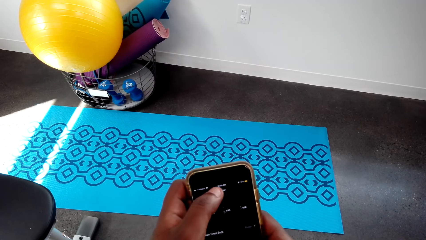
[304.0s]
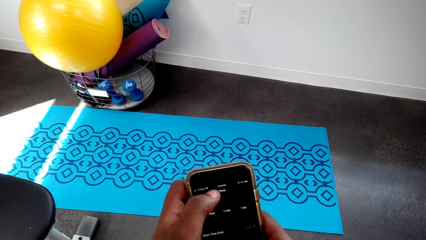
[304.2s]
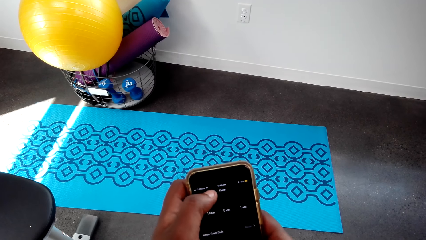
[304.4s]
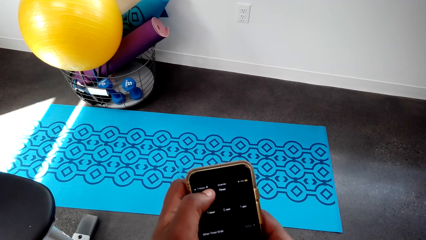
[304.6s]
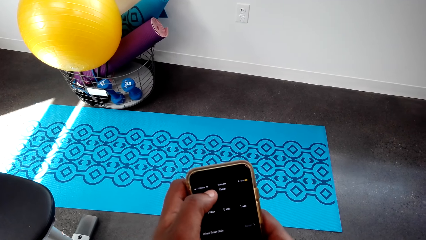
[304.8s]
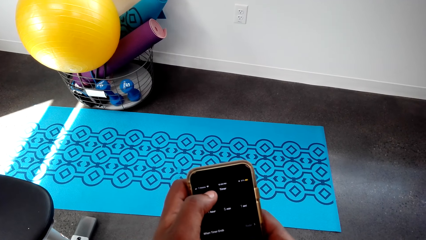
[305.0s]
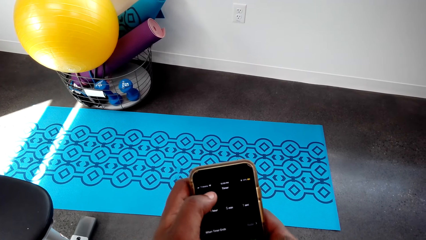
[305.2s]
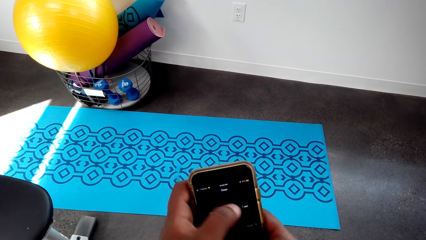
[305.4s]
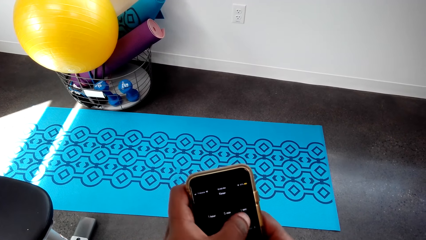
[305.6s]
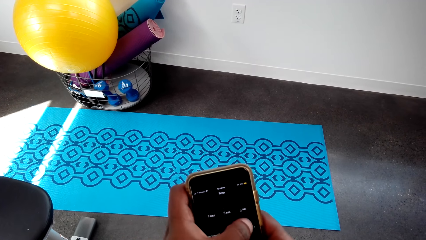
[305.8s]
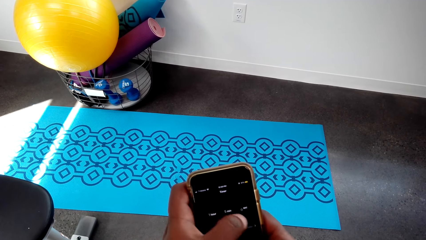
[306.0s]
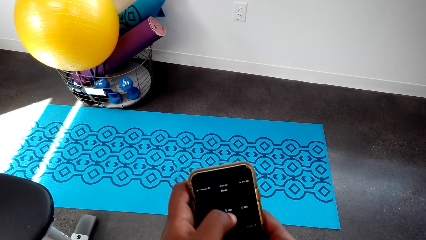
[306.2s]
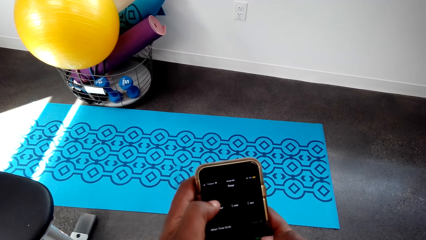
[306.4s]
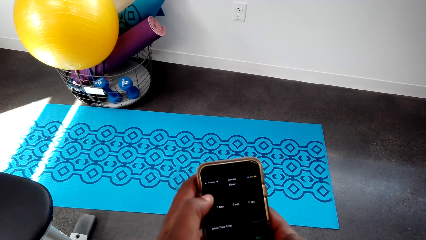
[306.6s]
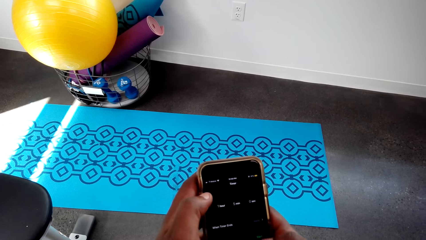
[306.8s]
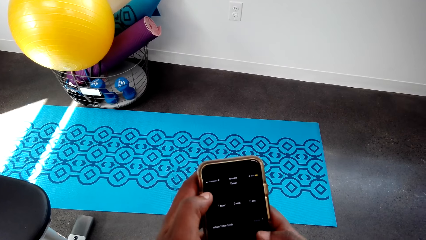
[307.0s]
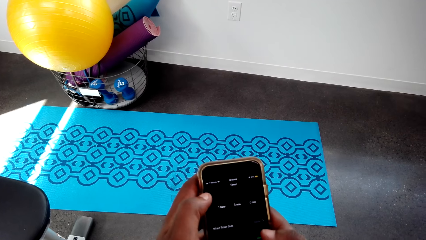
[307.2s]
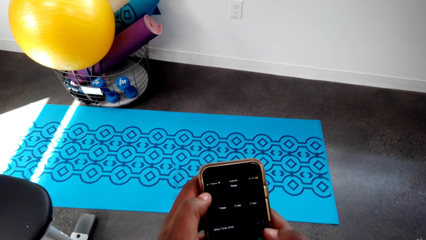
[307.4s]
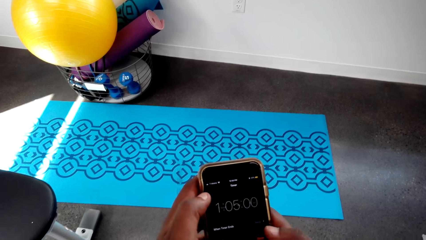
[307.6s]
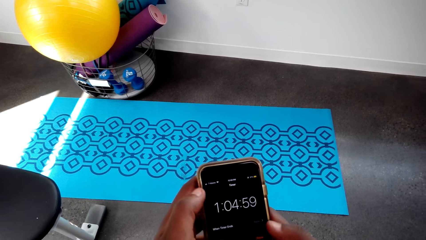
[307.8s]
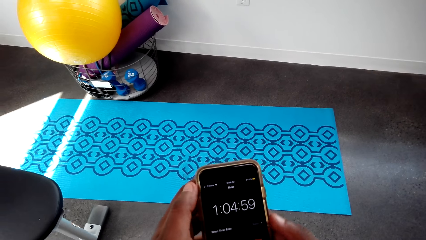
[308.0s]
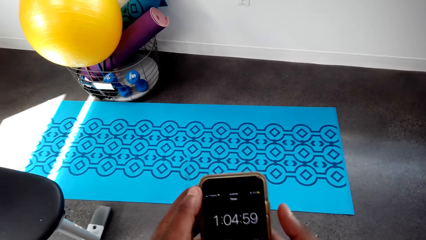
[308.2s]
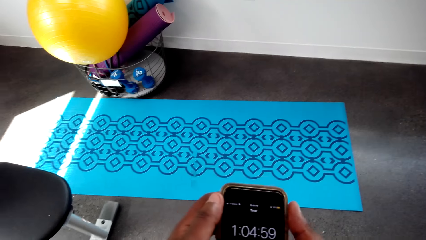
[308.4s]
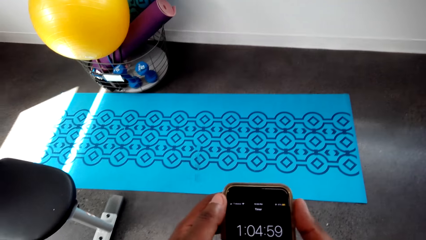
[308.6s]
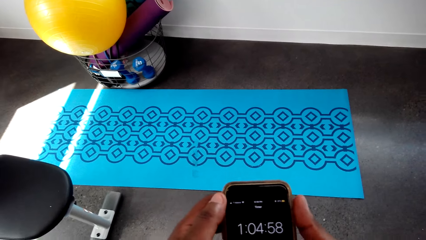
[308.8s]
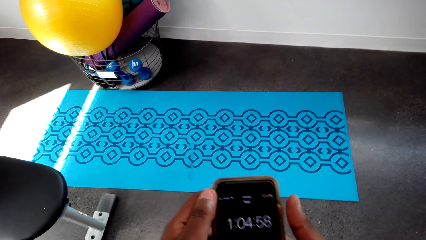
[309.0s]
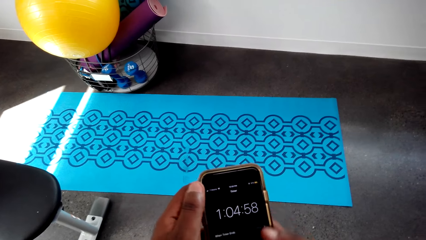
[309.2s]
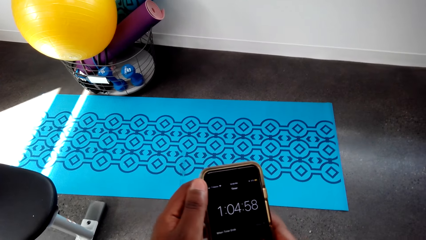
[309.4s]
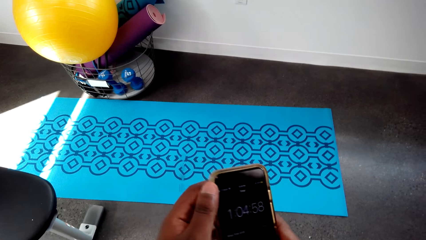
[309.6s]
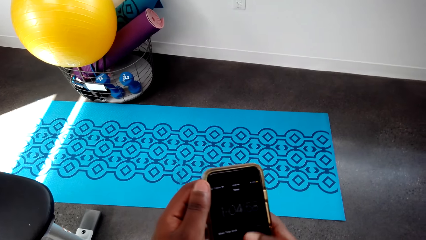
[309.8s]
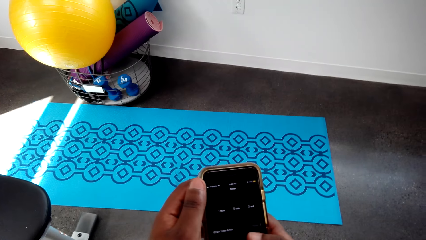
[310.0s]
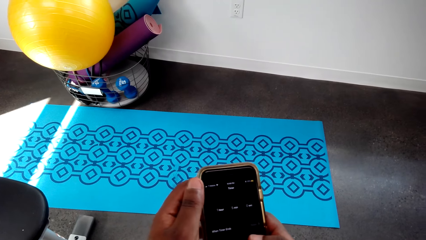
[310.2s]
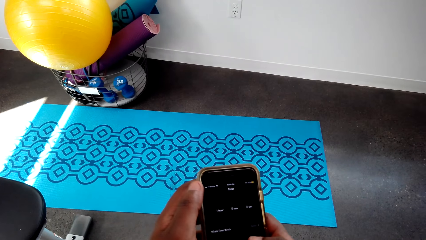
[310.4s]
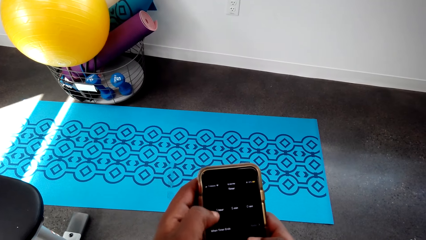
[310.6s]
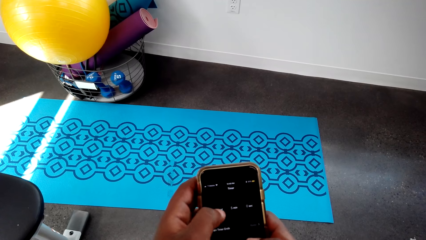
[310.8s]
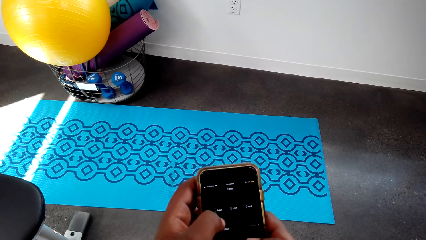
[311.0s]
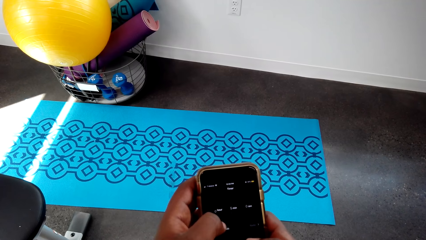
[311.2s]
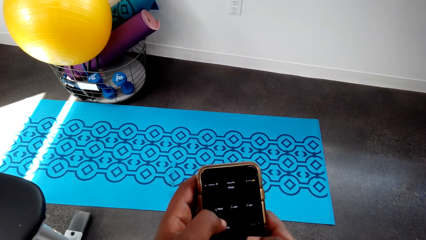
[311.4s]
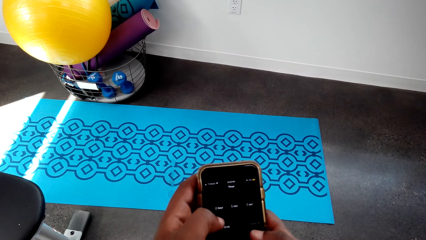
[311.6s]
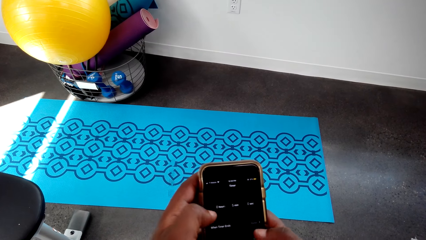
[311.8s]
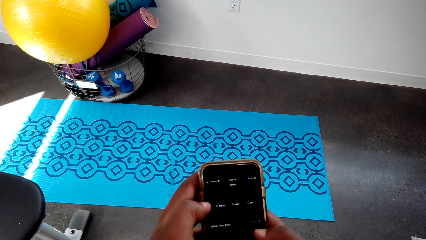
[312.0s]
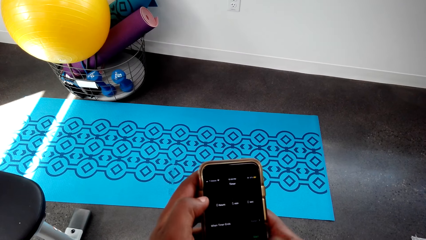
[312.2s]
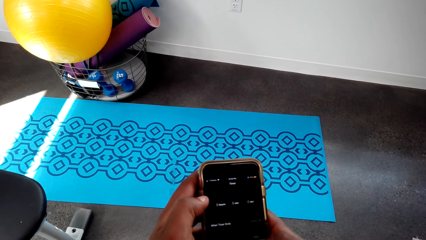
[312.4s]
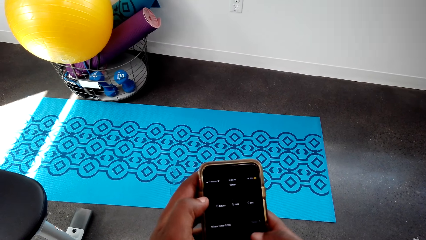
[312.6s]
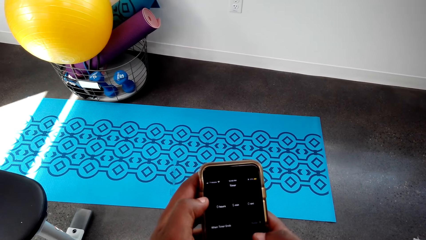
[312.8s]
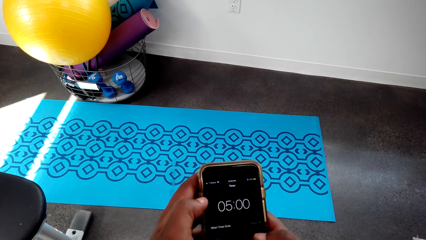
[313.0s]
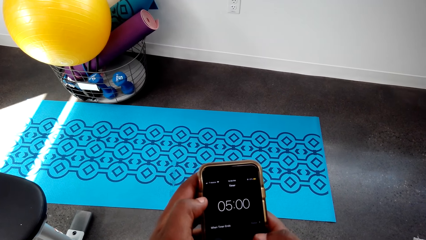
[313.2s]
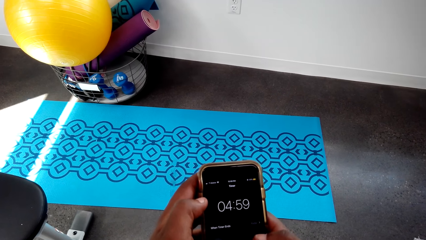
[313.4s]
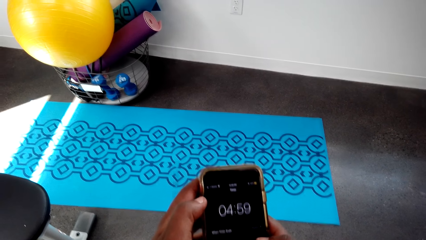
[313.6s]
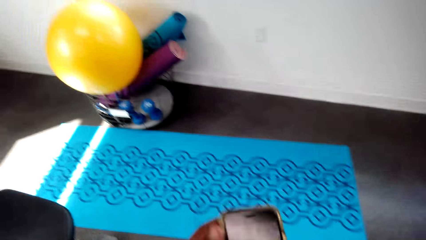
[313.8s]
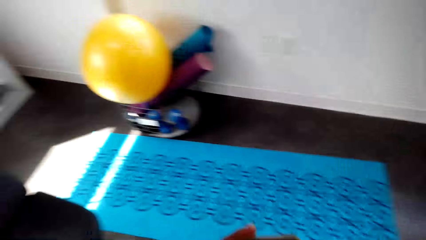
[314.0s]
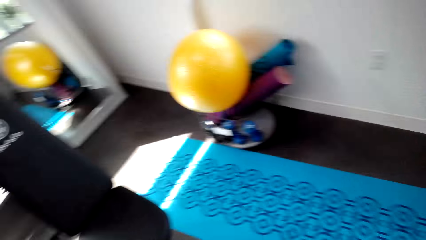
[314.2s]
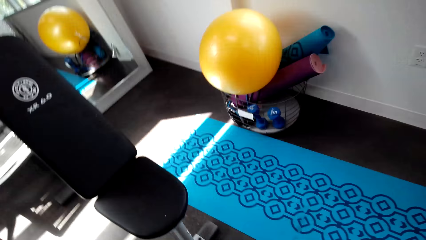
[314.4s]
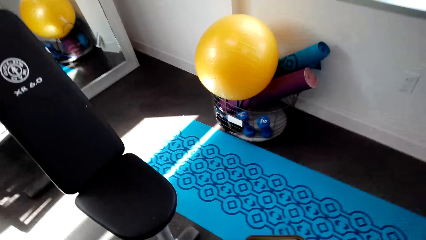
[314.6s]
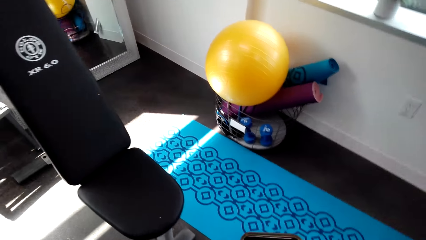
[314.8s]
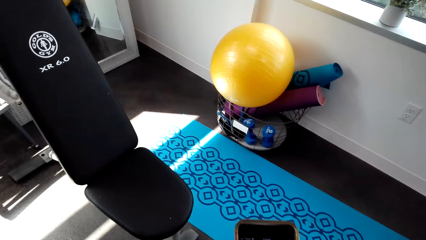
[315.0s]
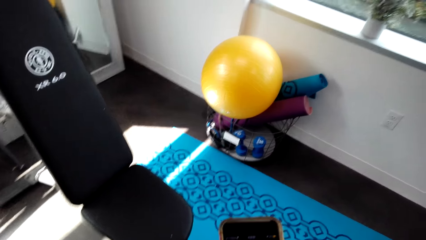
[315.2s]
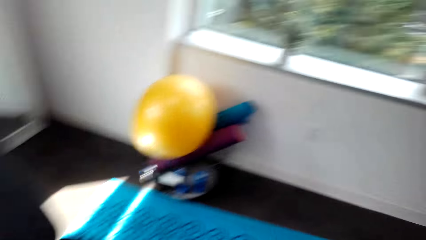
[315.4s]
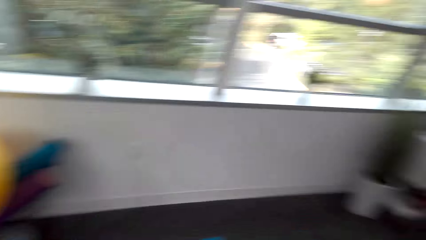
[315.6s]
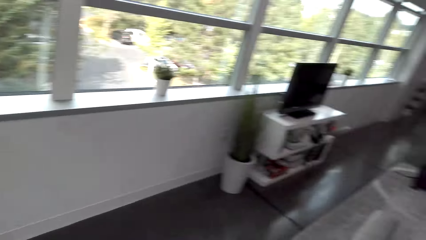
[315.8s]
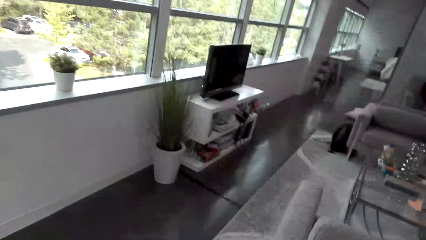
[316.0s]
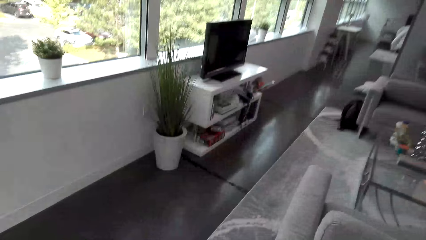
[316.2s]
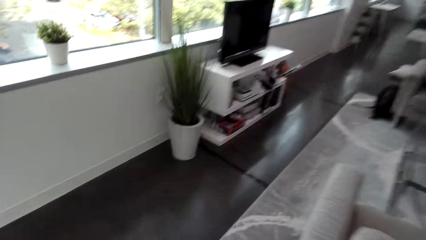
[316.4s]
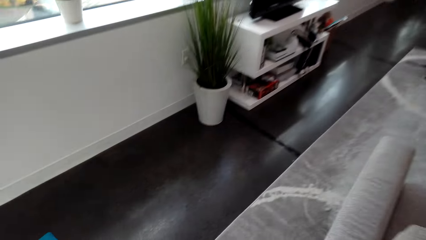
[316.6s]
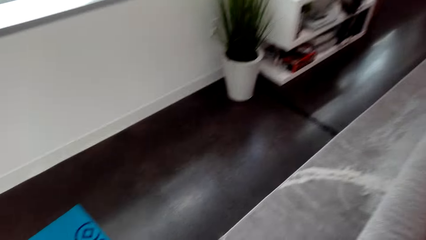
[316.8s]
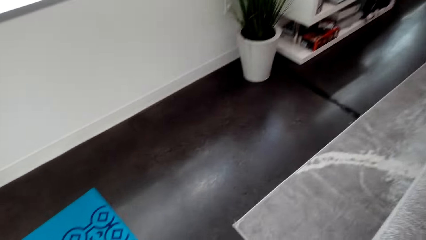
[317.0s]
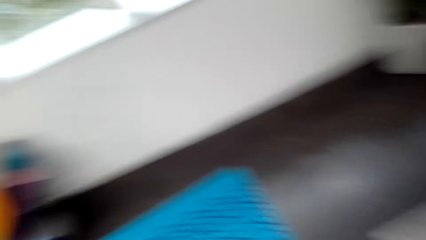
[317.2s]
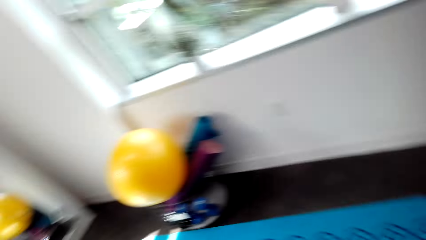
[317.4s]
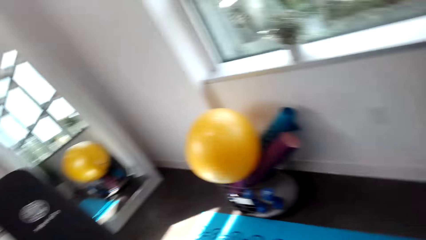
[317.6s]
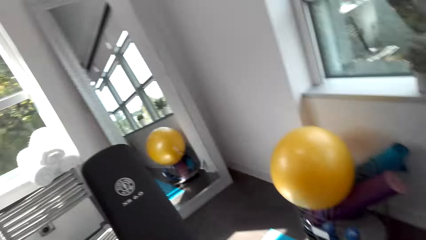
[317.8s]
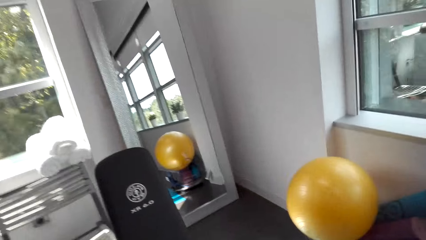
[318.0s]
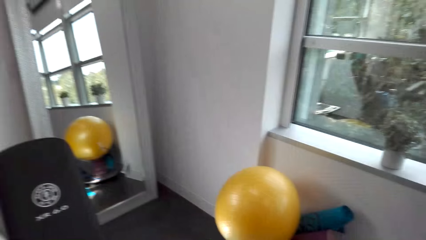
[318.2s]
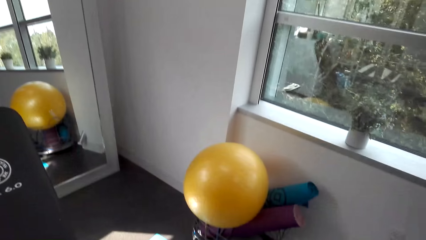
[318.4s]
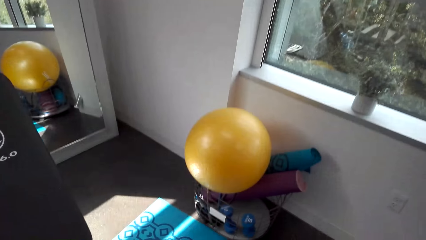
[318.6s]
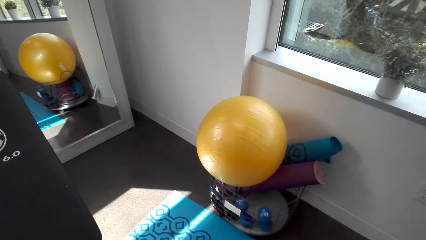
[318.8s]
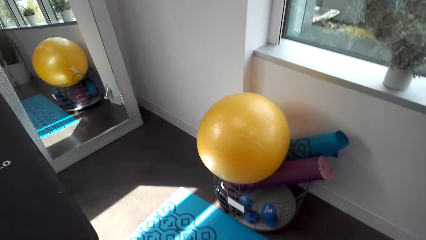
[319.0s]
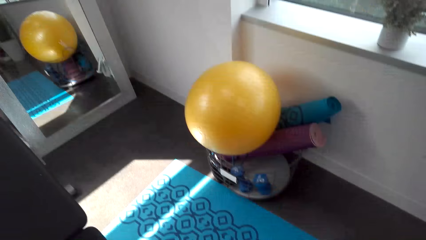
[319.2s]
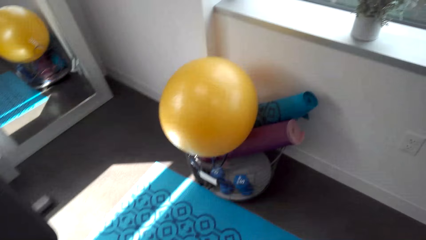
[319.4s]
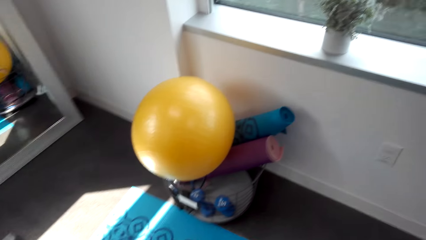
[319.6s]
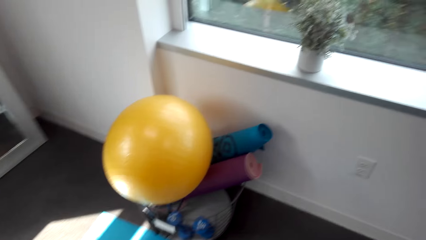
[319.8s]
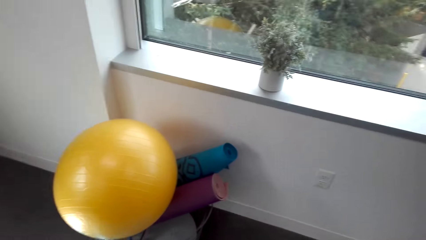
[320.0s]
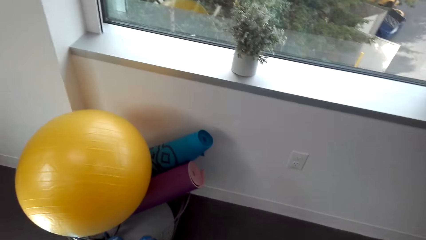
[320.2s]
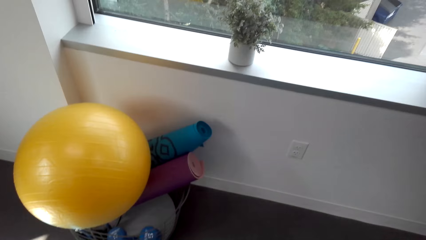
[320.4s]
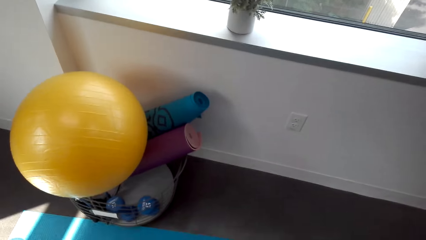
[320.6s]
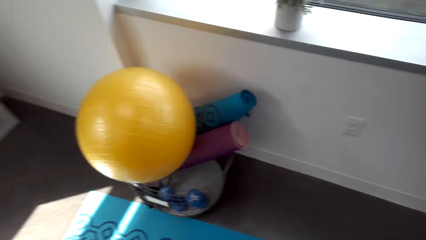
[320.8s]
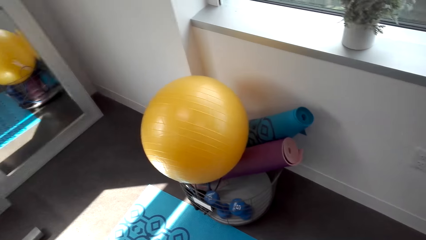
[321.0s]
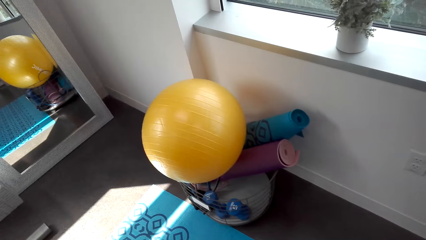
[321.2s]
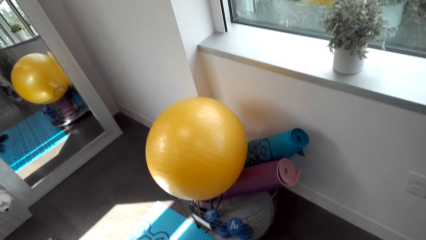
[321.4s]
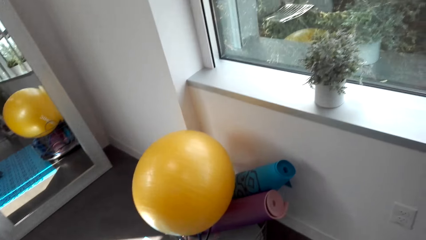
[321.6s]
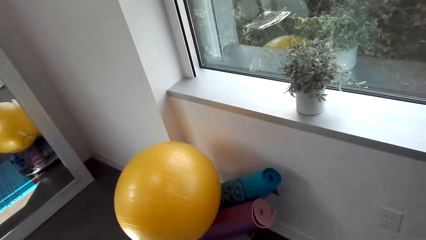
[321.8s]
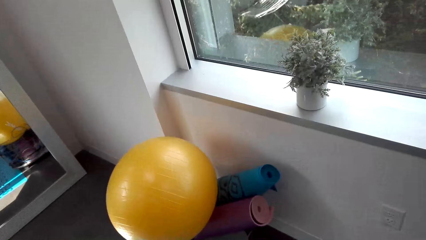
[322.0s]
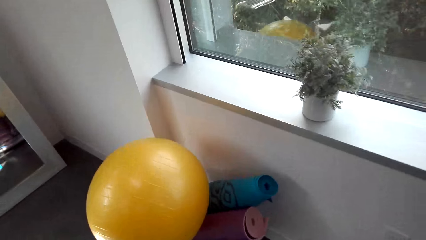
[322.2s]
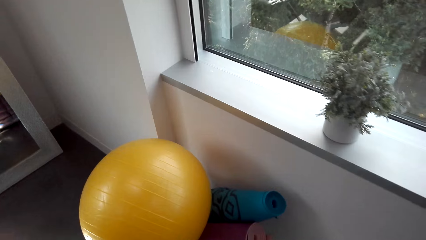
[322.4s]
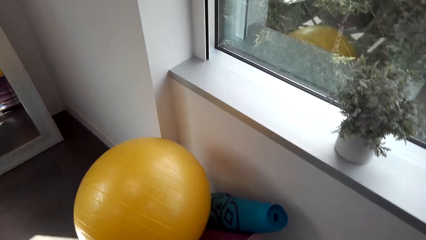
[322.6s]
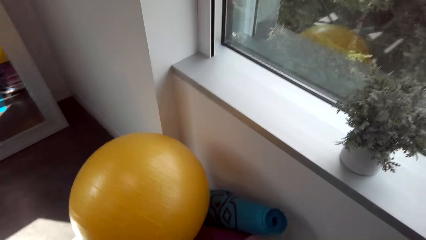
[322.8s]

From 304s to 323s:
The camera wearer looks around in the house. They walk around the room.
